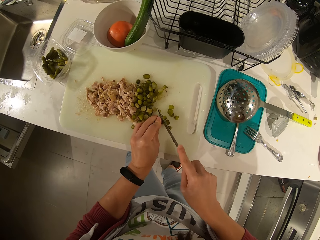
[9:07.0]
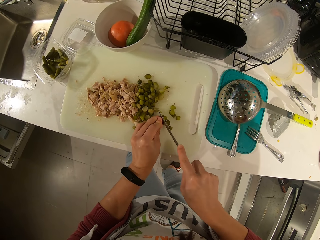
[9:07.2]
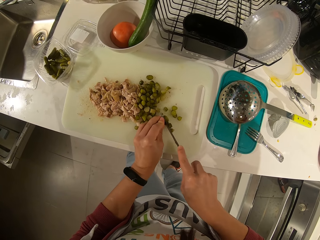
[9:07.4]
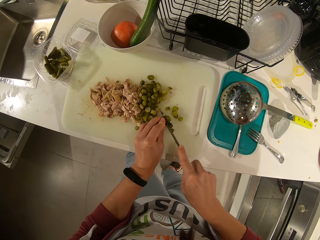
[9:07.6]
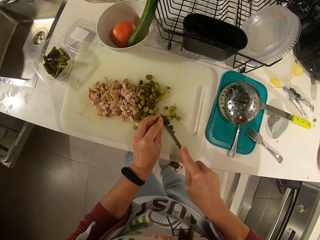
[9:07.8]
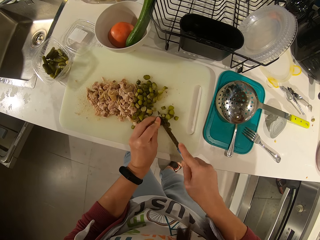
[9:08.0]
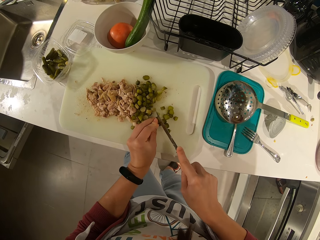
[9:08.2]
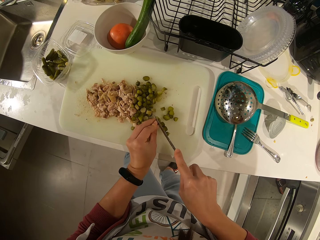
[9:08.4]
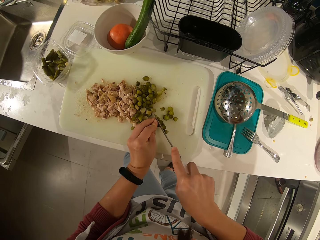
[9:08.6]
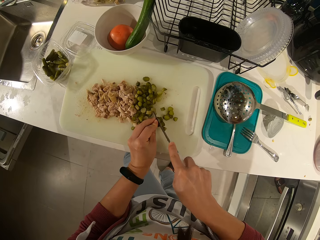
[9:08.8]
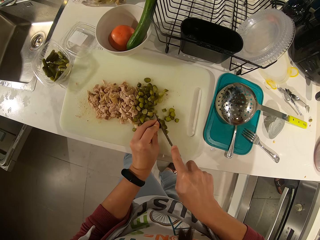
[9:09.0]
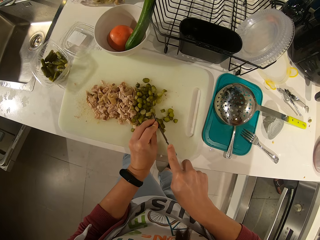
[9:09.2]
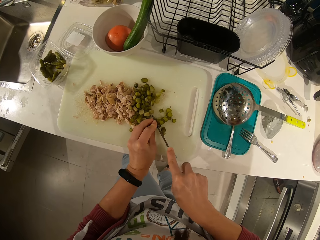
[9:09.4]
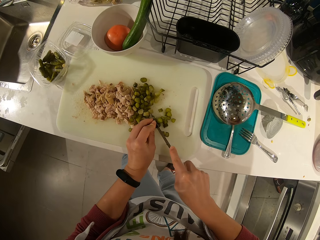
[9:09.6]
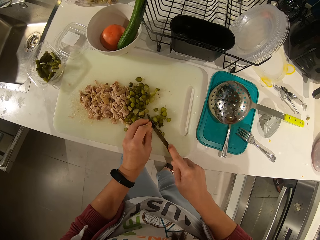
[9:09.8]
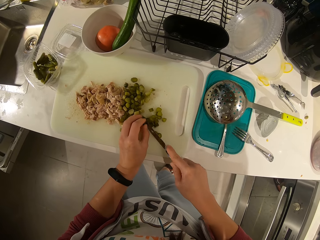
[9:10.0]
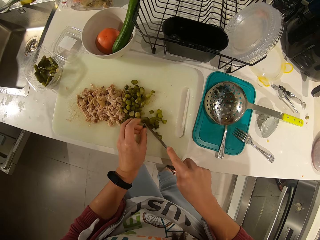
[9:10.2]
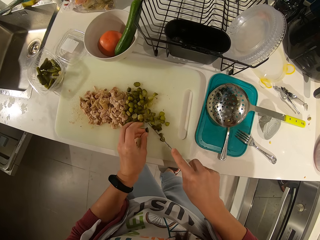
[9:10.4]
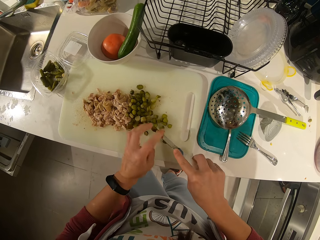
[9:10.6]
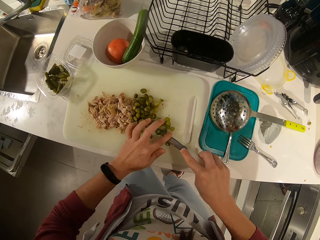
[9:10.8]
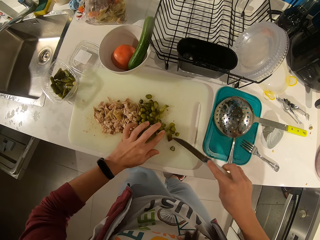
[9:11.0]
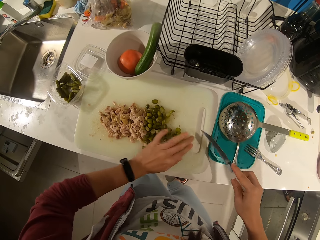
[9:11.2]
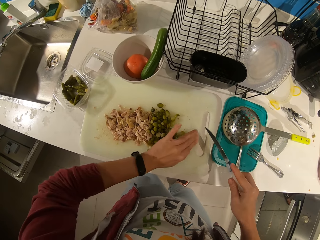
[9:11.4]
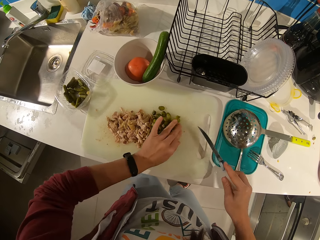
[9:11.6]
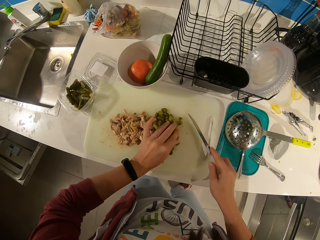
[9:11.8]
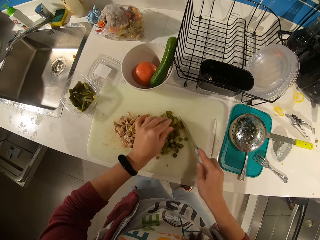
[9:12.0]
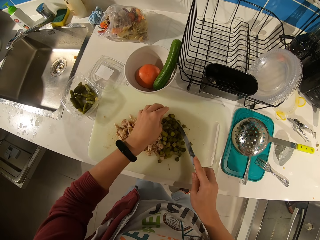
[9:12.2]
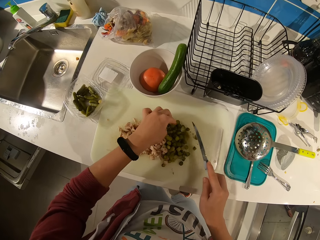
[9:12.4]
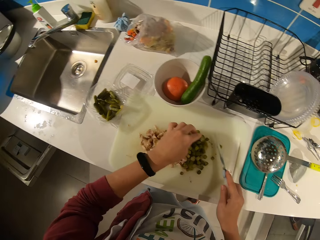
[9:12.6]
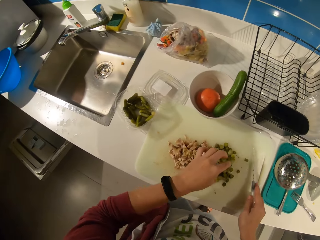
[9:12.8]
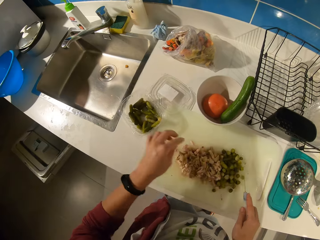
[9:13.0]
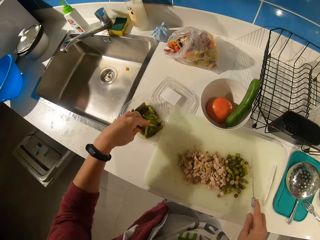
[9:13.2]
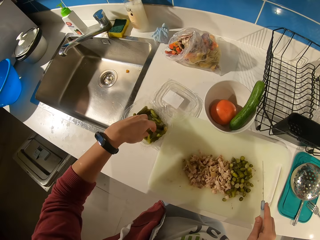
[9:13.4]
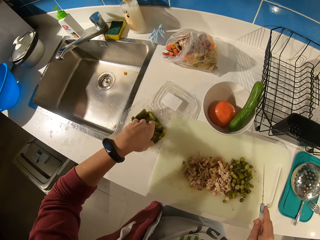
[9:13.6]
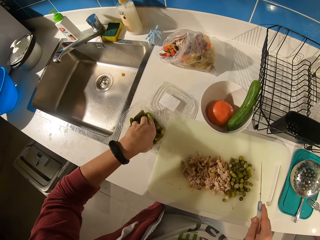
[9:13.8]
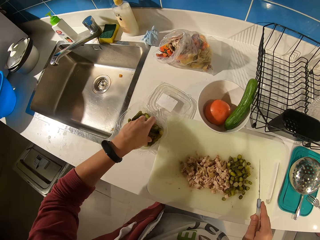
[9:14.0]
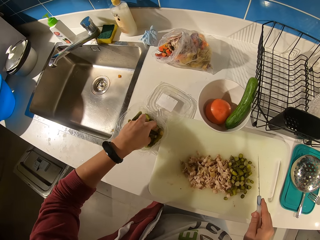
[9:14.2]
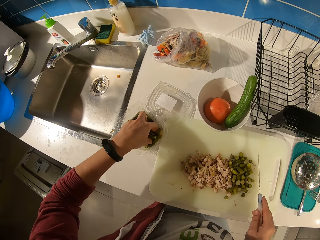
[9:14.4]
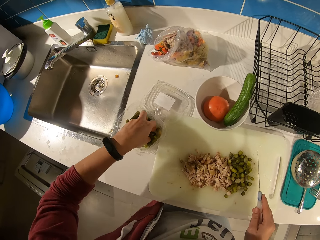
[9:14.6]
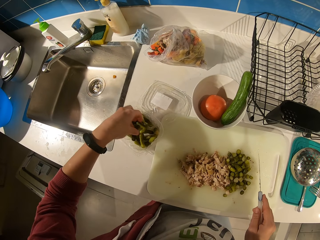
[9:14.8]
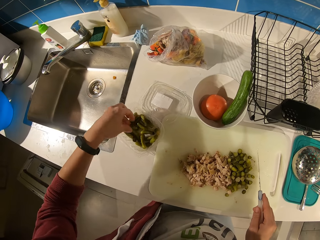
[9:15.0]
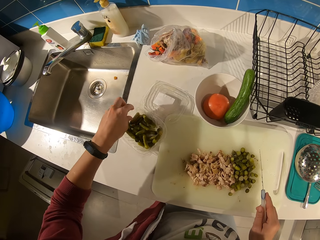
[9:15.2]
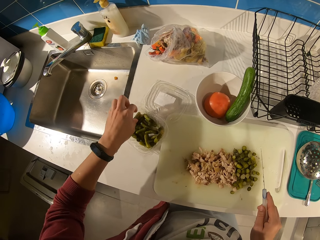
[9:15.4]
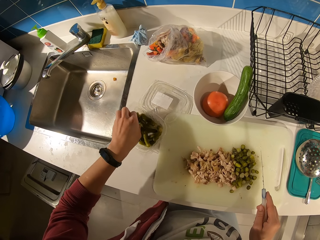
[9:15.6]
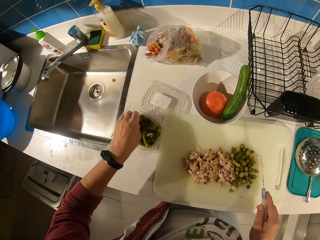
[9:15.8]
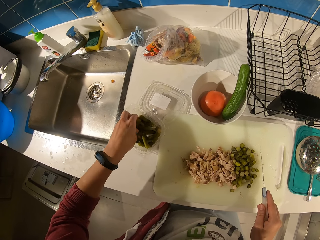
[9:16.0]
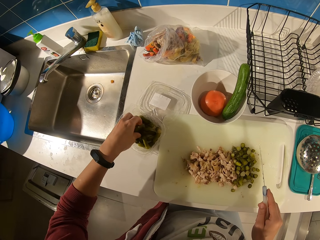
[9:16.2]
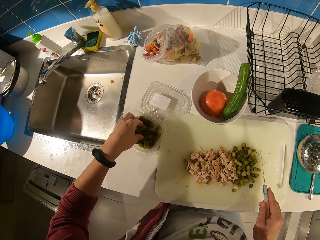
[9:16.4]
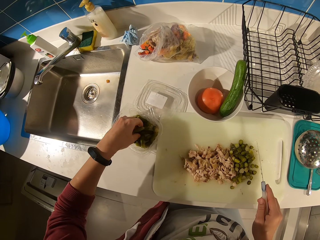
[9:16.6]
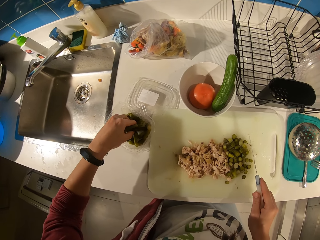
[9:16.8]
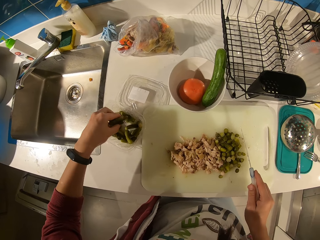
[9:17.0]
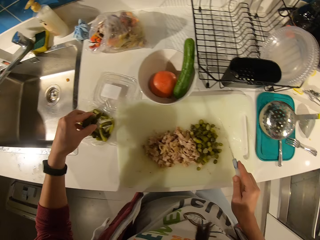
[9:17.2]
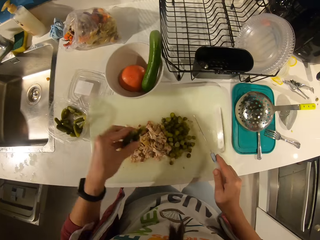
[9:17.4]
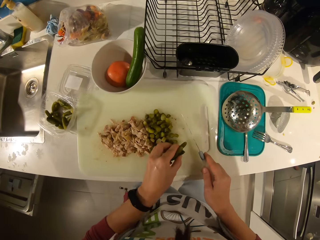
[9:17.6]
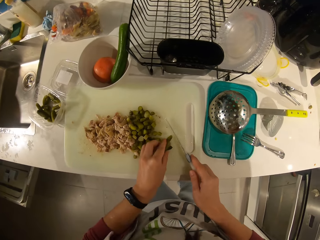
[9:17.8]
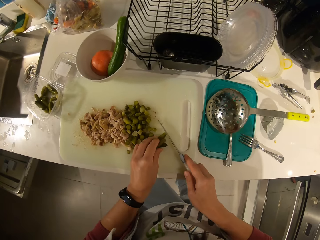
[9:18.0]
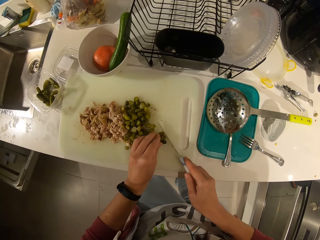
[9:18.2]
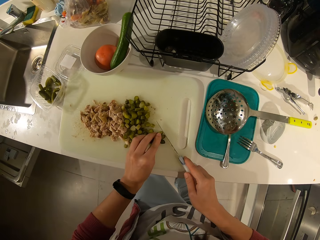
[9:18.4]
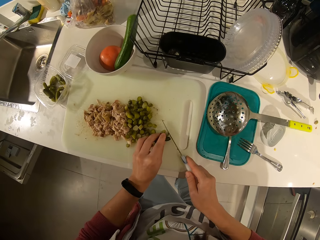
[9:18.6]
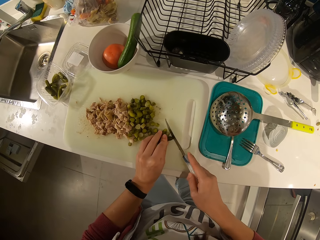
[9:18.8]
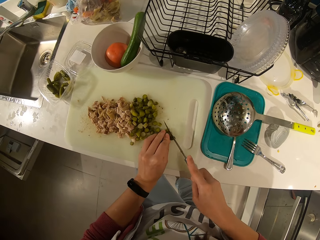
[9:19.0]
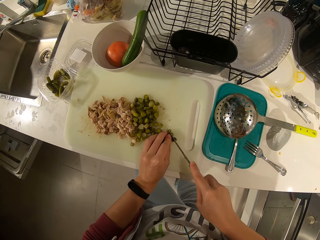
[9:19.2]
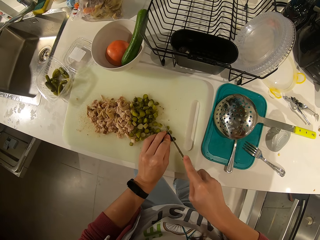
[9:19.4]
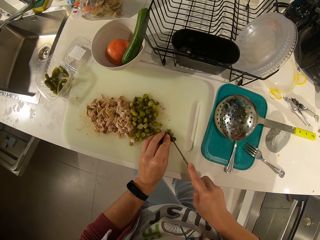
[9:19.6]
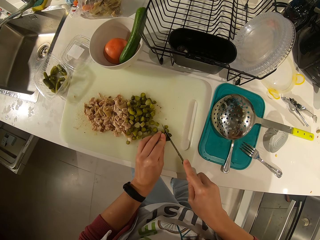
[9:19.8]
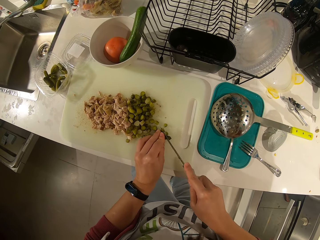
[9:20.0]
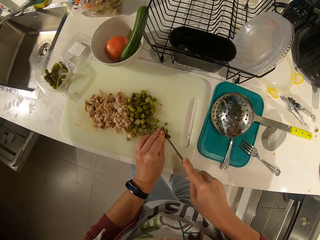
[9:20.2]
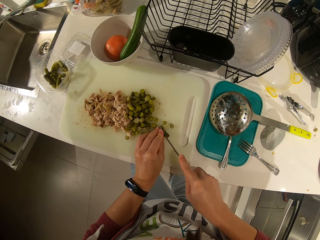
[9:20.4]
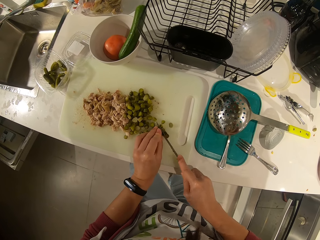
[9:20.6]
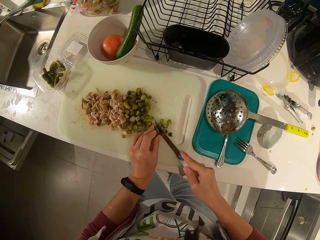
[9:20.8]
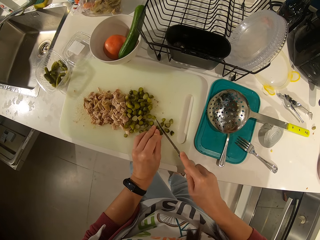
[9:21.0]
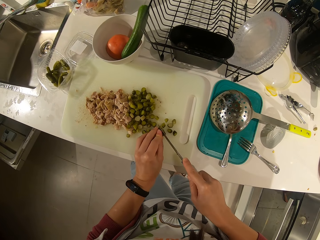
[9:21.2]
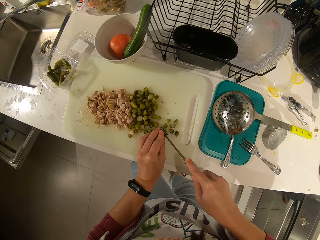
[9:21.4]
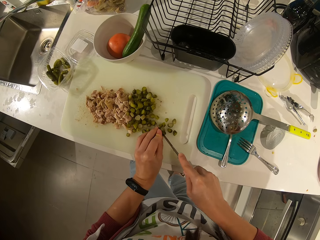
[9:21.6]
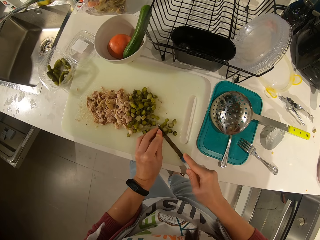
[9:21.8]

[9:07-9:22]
The camera wearer wipes the knife with her left hand. She moves the sliced celeries to the meat on the tray. She gathers pickle pieces on the board. She picks some celeries from the plate. She picks a pickled cucumber. She drops the vegetables on the tray. She cuts the vegetables with the knife.

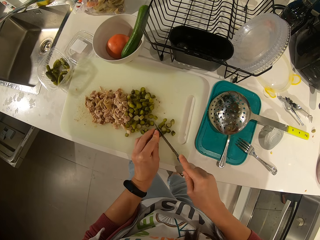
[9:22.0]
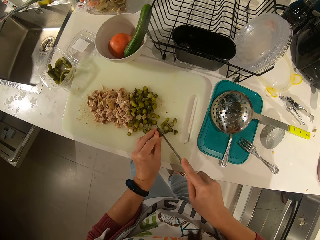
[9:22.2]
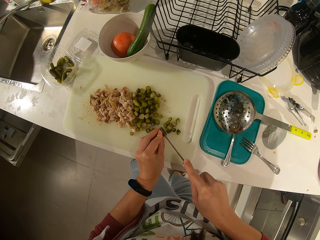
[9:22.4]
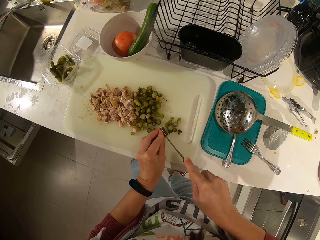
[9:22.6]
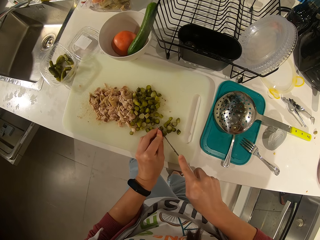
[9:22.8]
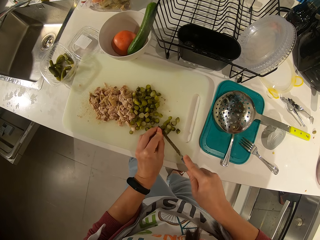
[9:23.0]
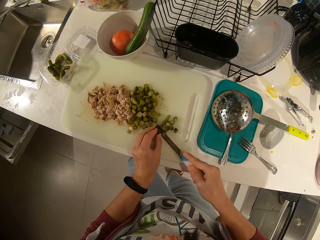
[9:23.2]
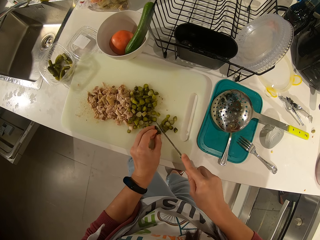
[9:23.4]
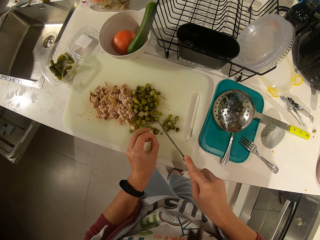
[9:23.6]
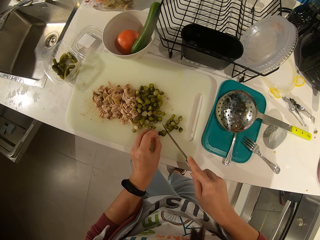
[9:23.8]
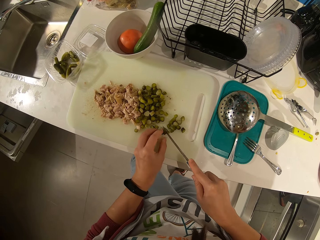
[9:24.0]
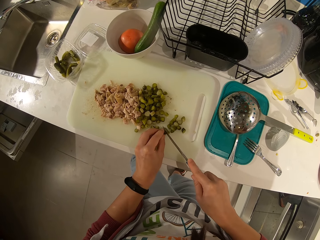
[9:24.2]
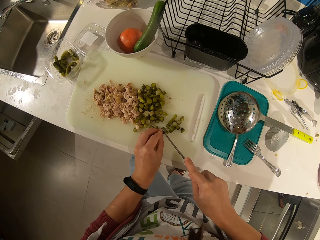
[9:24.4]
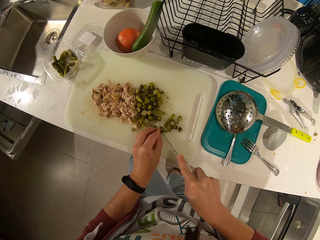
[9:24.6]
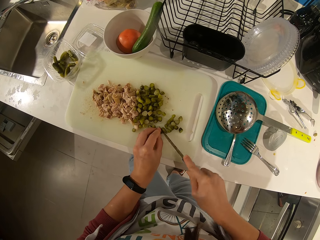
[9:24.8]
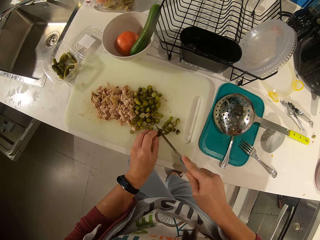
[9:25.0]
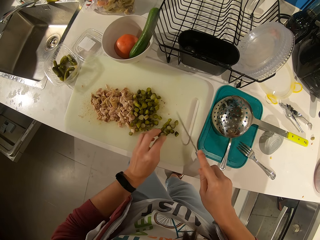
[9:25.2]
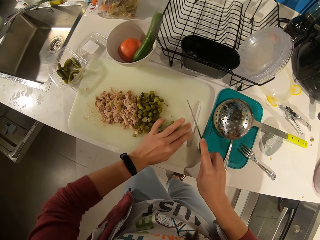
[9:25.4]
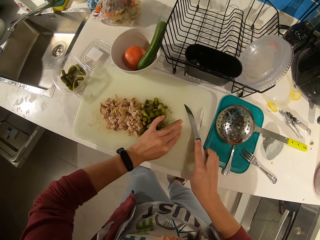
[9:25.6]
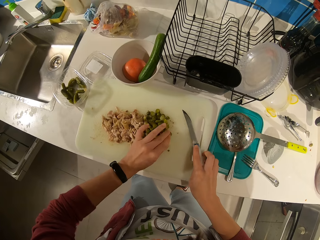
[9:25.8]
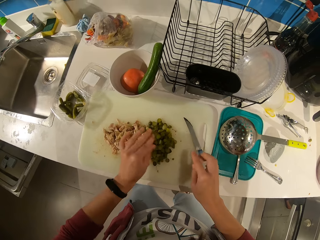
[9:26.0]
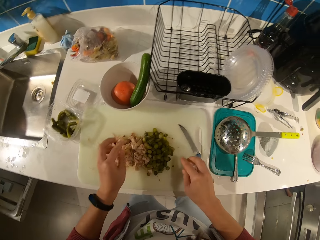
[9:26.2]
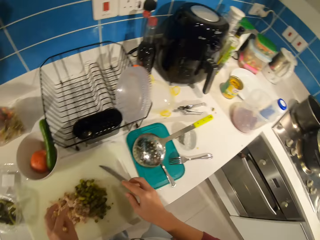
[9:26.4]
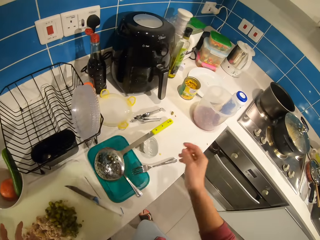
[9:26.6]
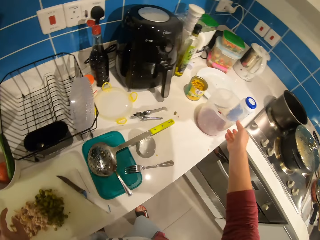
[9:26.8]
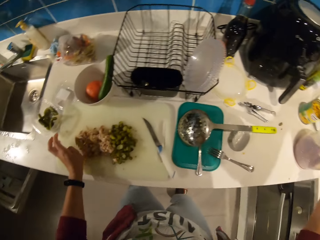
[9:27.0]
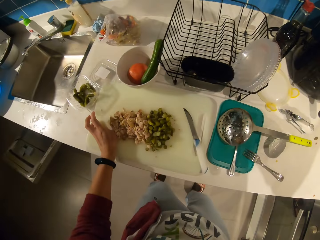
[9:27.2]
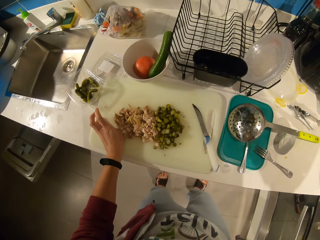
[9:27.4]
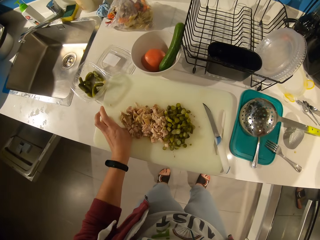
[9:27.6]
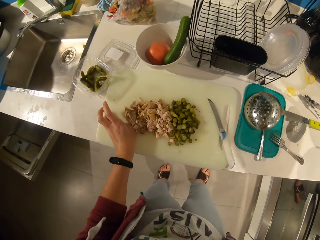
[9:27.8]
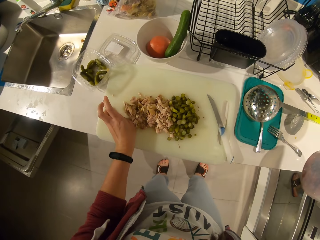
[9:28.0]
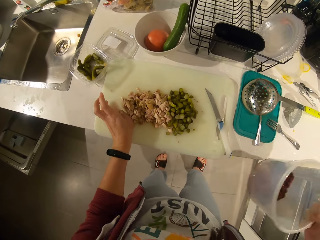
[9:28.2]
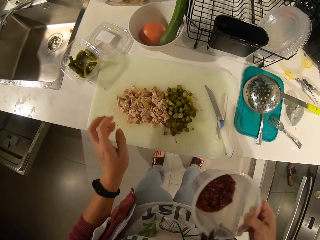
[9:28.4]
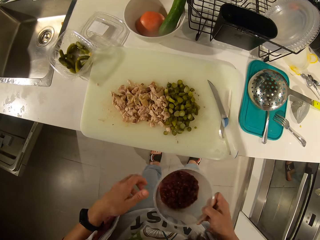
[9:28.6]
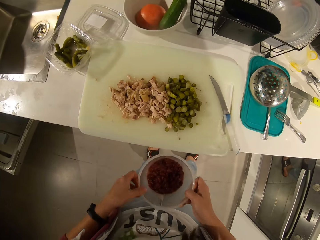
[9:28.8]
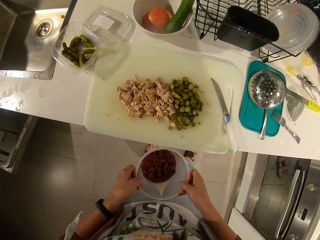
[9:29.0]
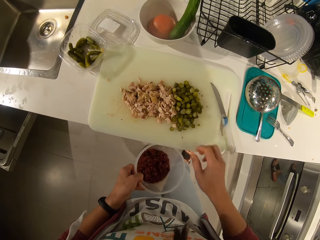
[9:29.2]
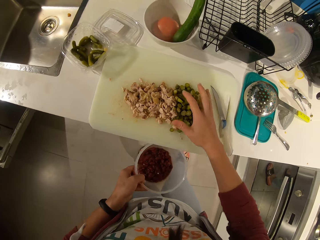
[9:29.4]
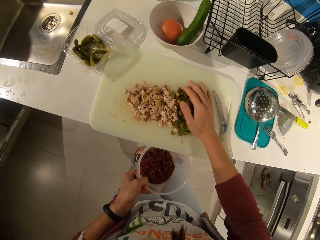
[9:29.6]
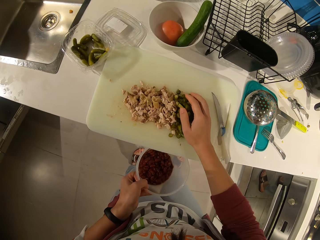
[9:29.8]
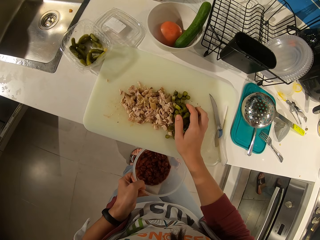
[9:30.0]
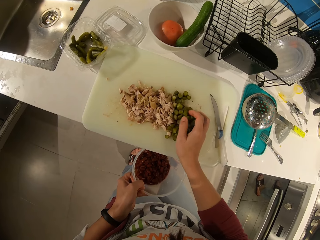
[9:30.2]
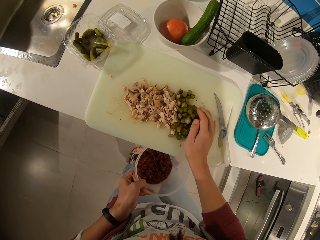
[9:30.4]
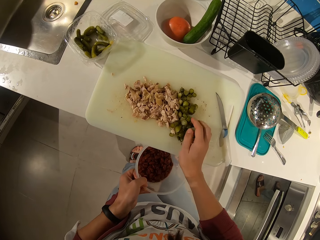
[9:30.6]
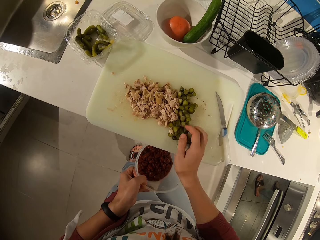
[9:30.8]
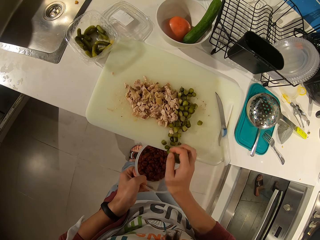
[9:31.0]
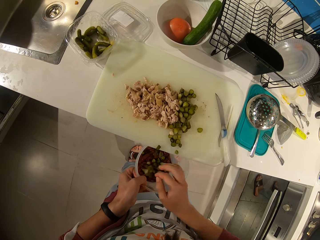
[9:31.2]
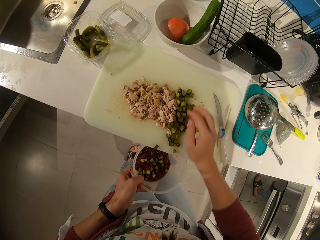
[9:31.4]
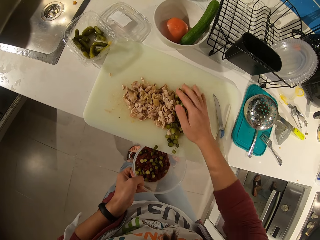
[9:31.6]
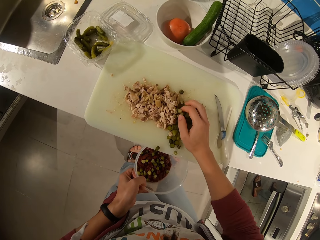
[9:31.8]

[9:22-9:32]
The camera wearer gathers the sliced vegetables with her left hand. She drops the knife on the tray. She picks up a bowl and moves the tray. She places the bowl under the tray. She moves the vegetables on the tray into the bowl.
